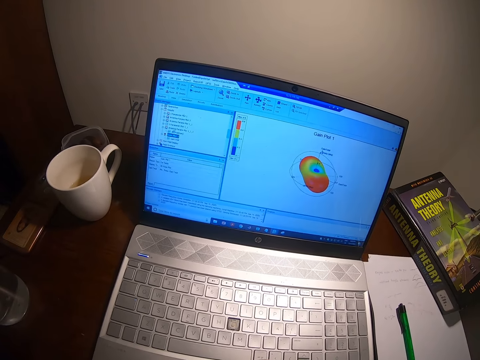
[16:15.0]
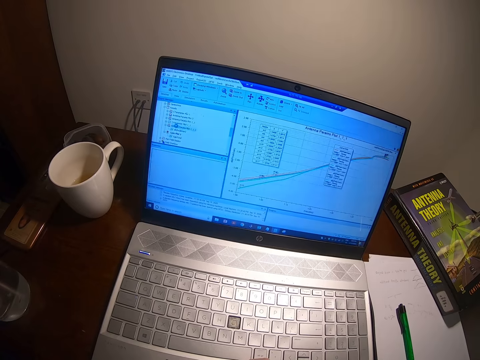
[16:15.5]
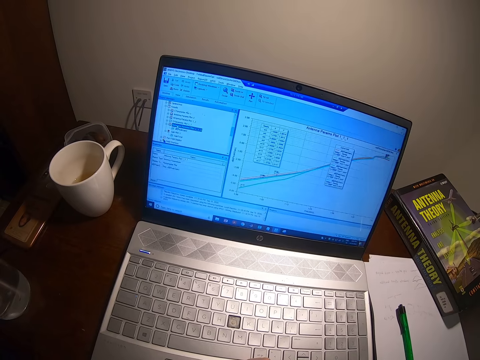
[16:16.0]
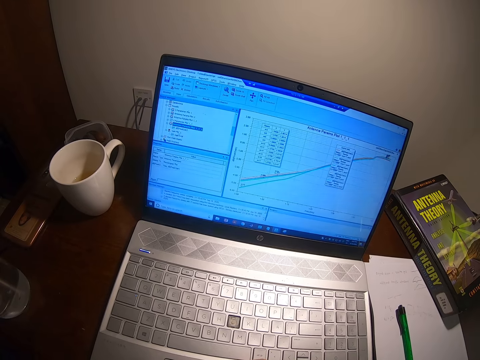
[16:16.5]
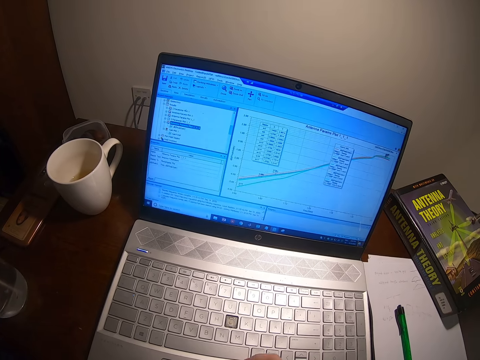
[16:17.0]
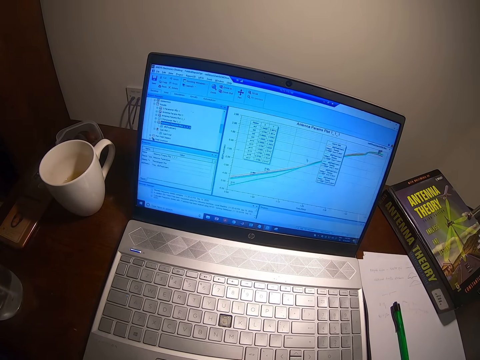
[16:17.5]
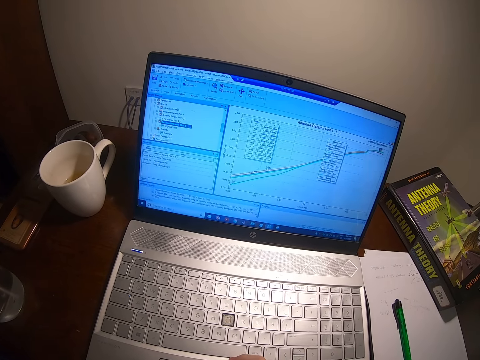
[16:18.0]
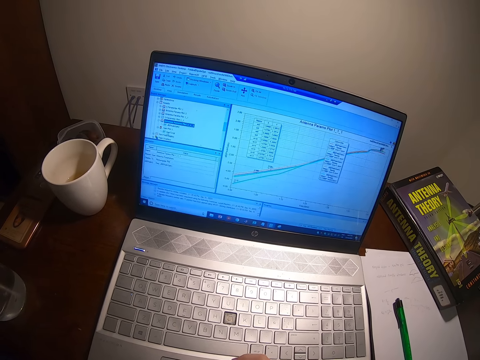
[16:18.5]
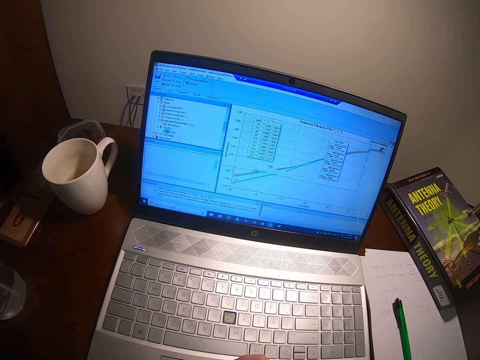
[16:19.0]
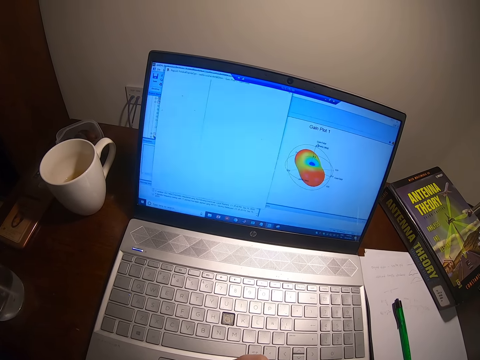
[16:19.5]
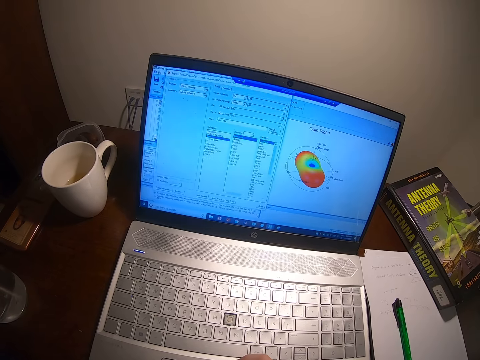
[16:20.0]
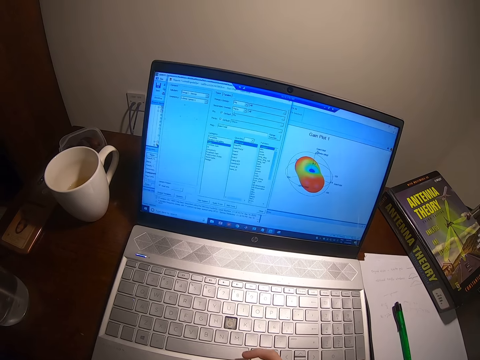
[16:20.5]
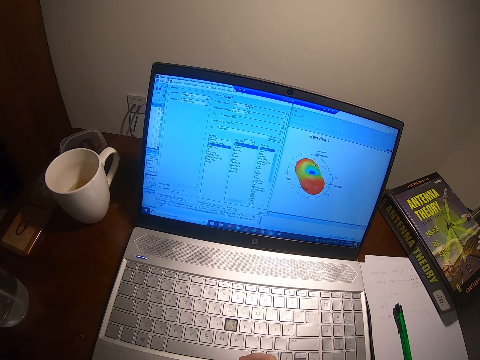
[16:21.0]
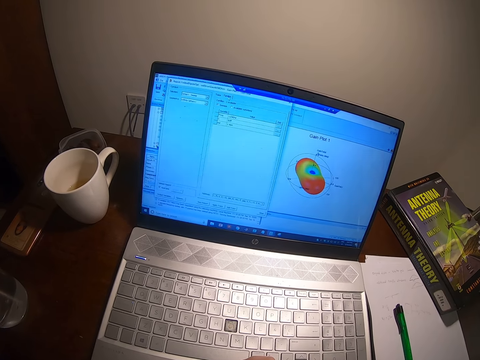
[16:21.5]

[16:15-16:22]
The camera wearer presses a laptop.

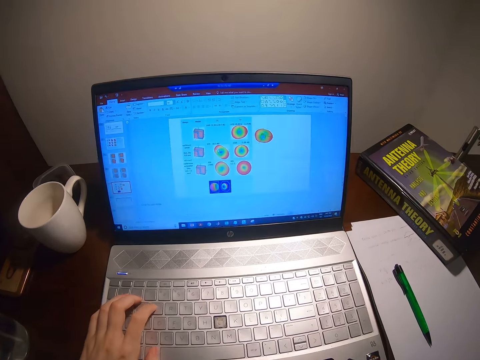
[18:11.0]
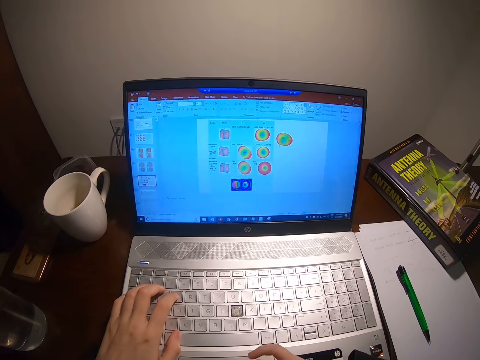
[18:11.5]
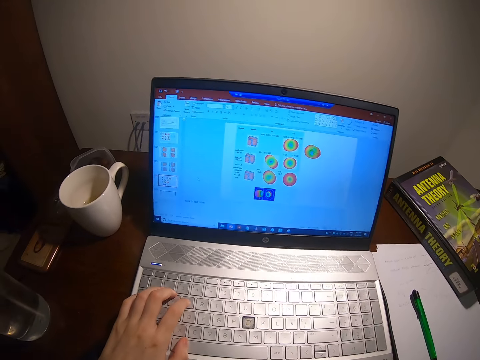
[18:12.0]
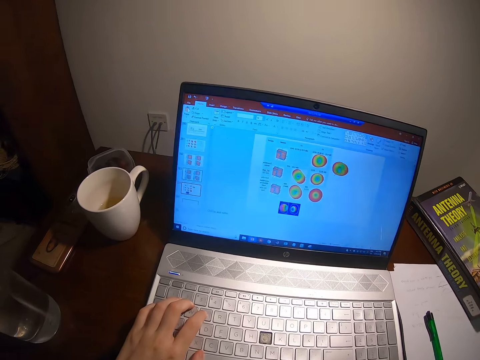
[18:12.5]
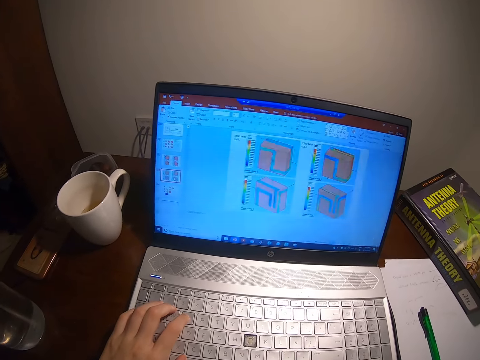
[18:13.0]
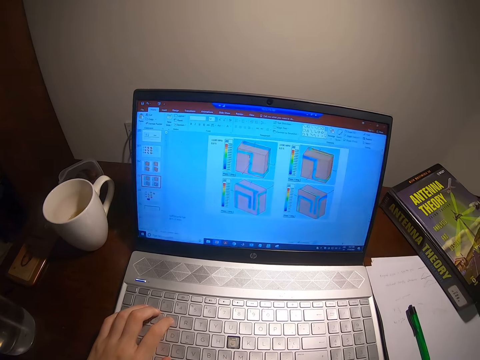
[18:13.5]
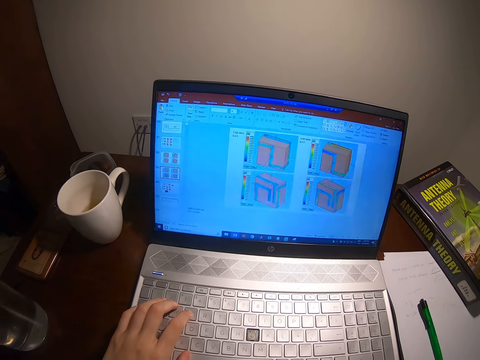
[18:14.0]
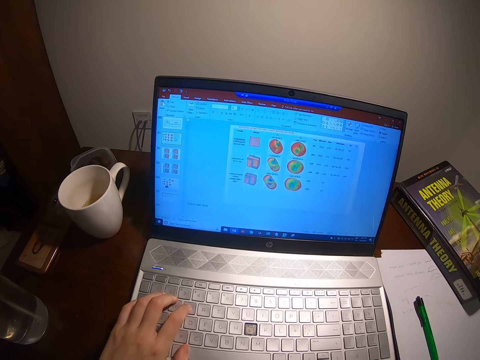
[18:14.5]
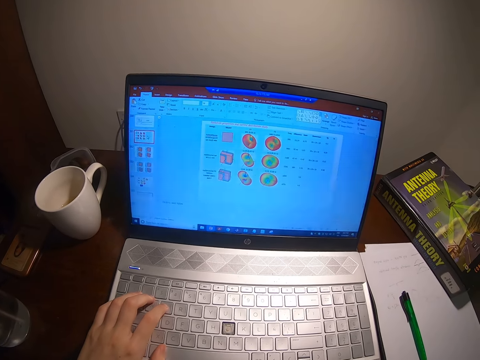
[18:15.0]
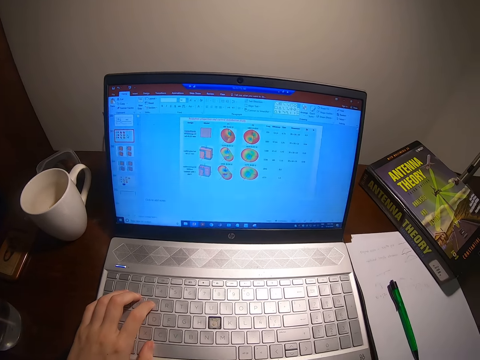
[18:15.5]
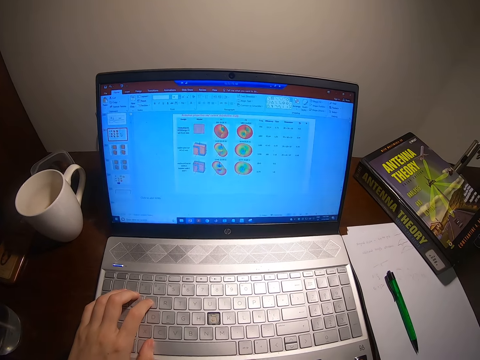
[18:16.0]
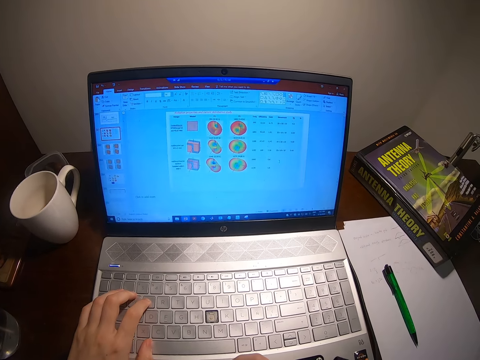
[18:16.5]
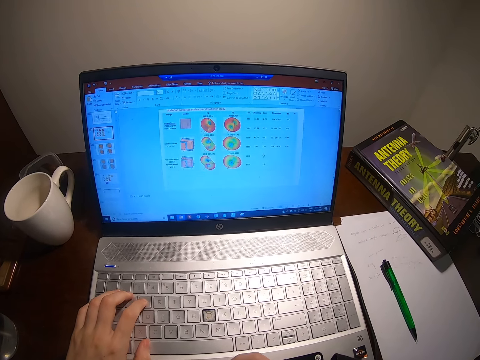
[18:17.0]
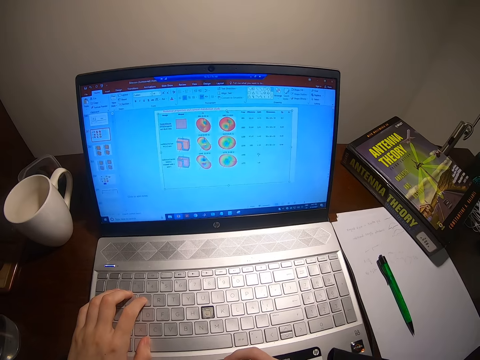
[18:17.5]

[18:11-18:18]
The camera wearer types.

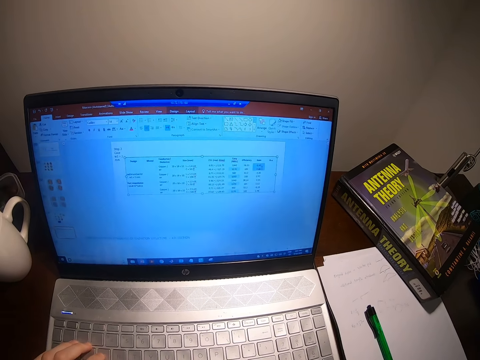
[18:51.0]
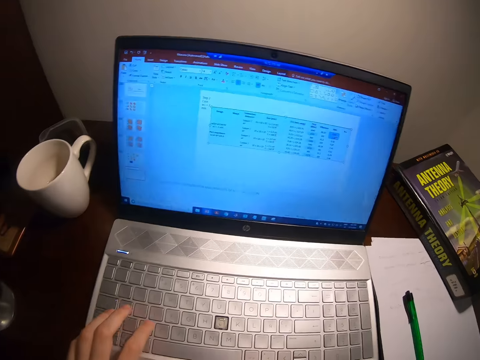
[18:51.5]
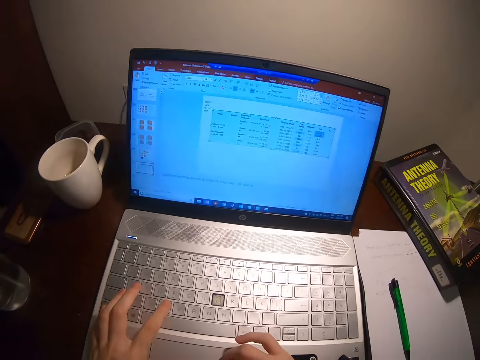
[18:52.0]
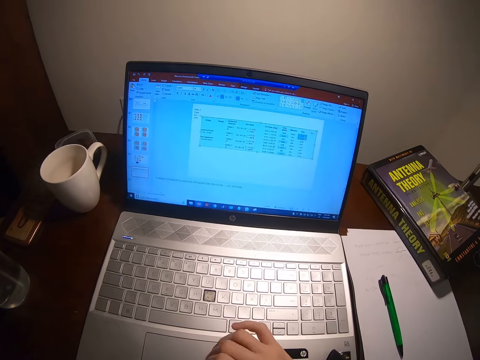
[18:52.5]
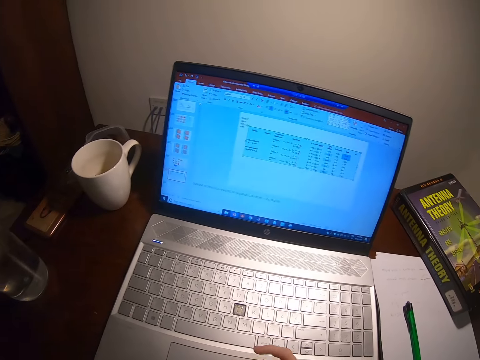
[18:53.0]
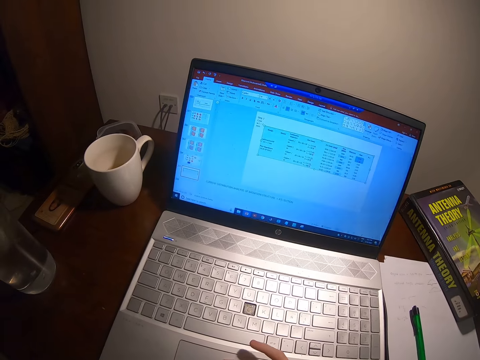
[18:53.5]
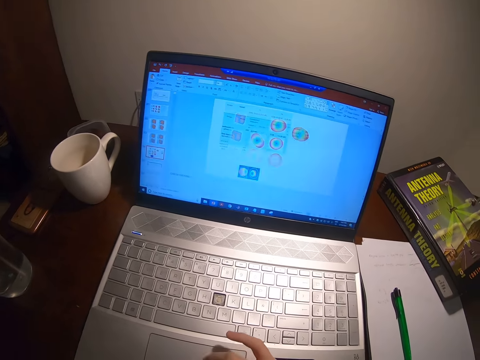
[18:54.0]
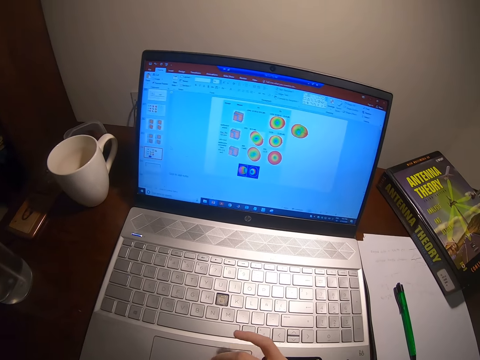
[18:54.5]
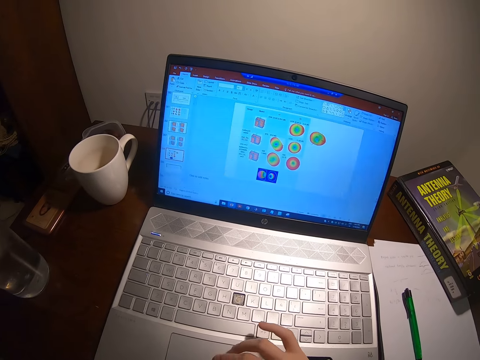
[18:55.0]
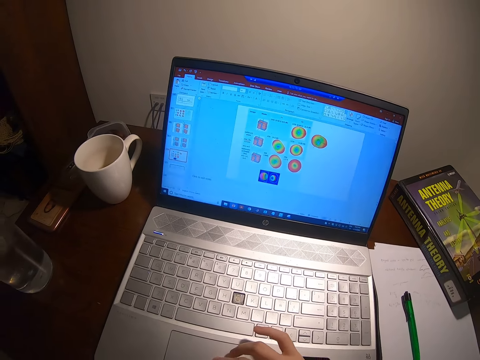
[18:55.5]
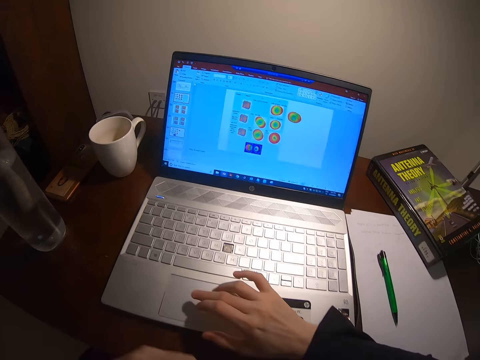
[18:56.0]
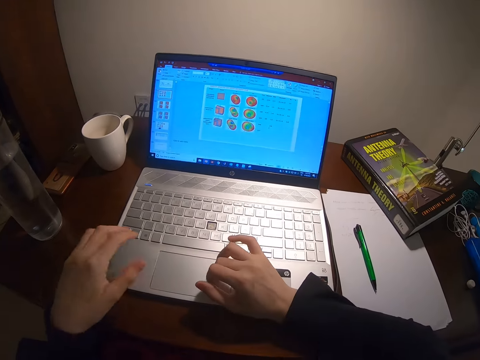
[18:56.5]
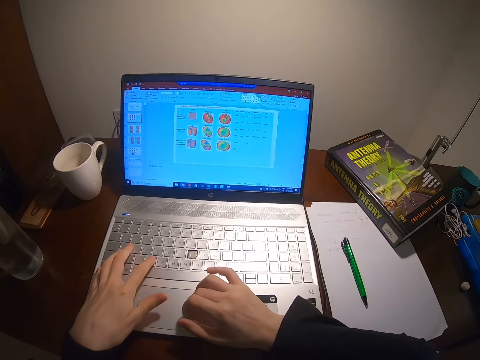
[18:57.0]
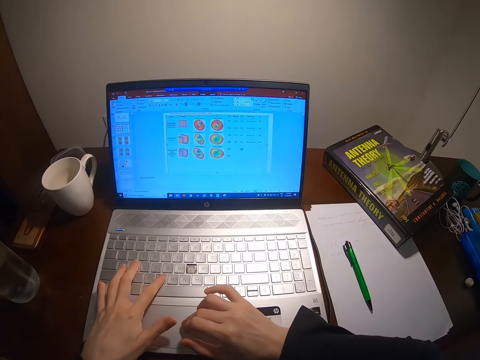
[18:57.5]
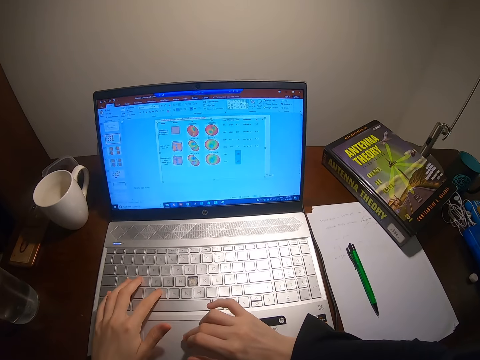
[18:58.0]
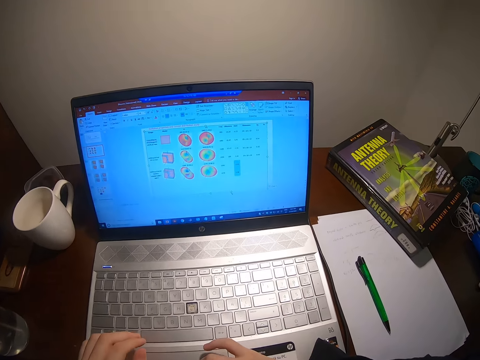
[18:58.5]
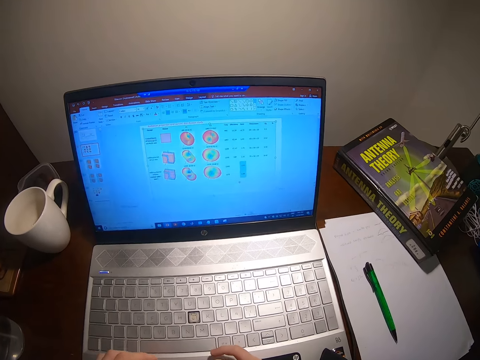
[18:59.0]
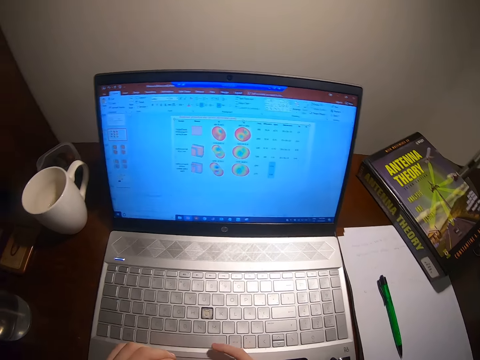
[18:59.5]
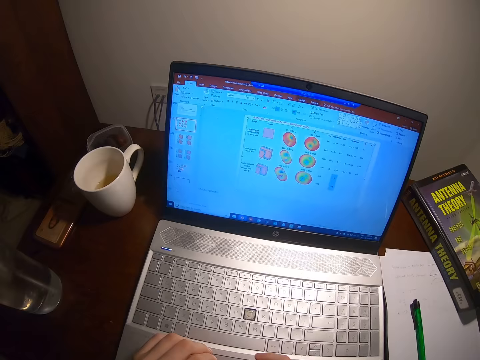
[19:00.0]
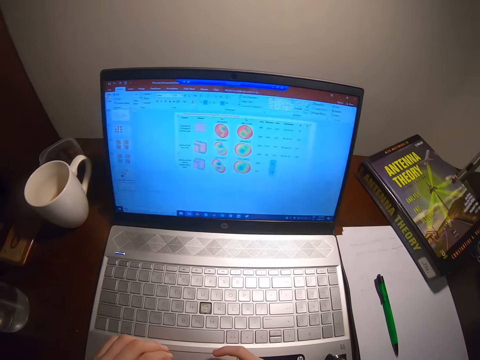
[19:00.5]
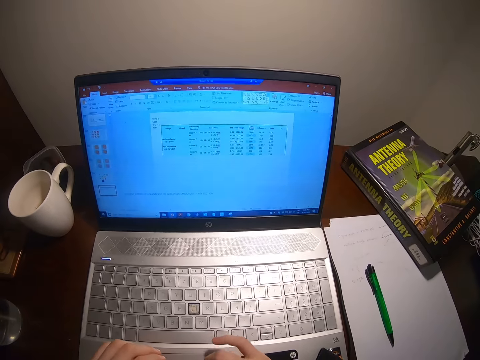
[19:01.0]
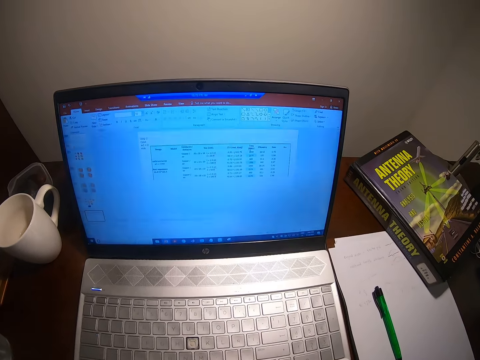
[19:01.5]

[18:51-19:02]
The camera wearer folds the left hand. They type on the laptop.

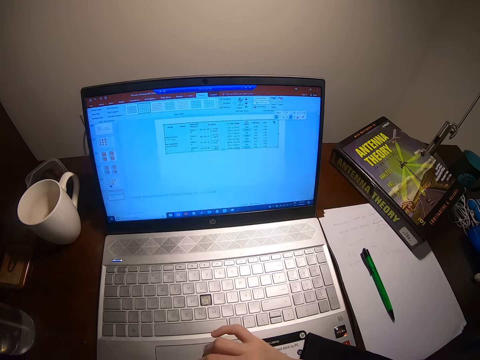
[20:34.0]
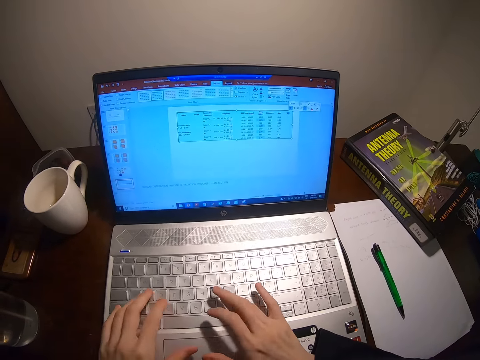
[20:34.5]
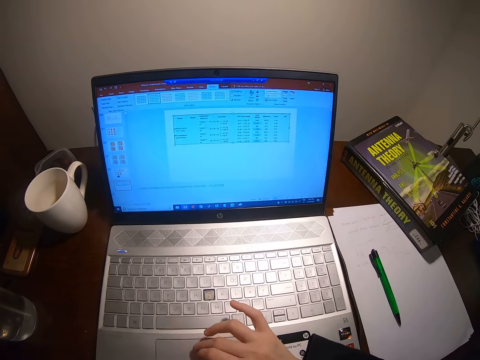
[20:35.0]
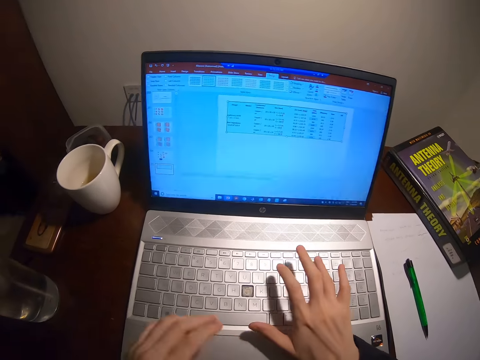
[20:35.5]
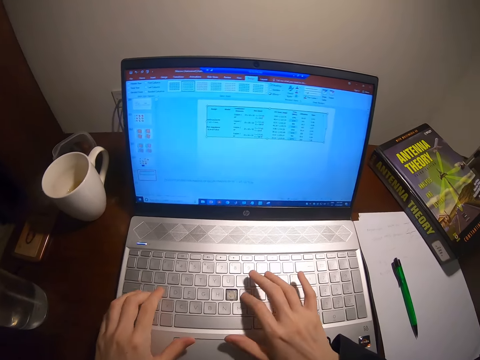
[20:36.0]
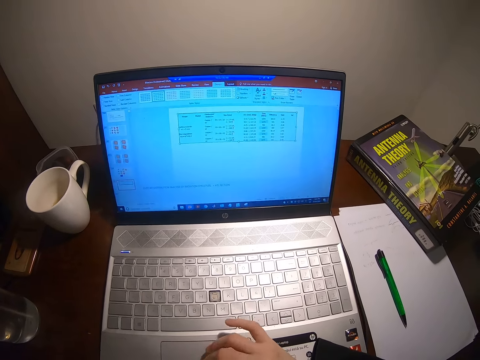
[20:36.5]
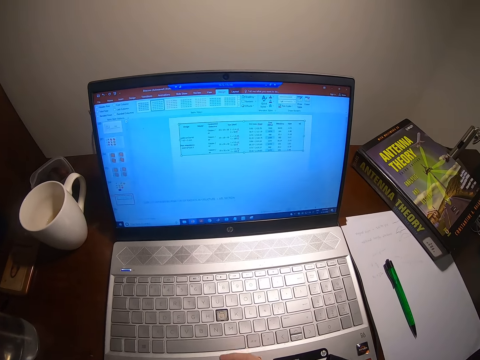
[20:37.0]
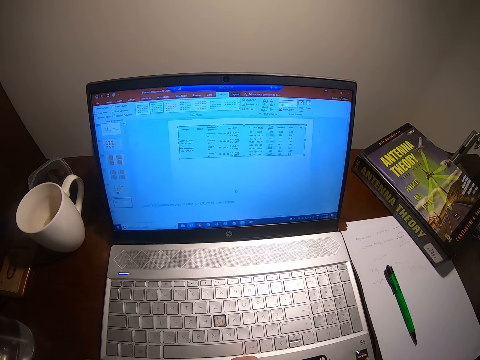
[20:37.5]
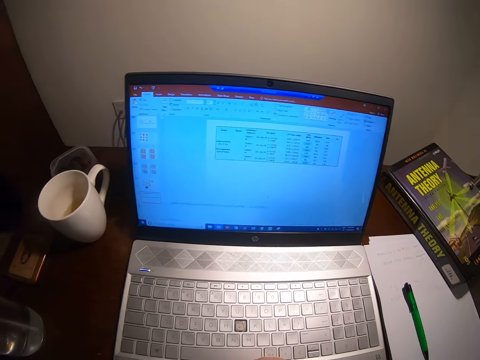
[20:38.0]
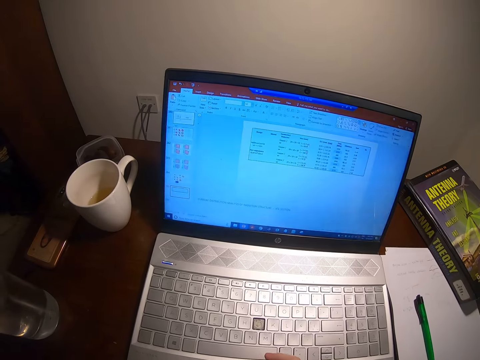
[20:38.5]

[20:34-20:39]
The camera wearer types.
